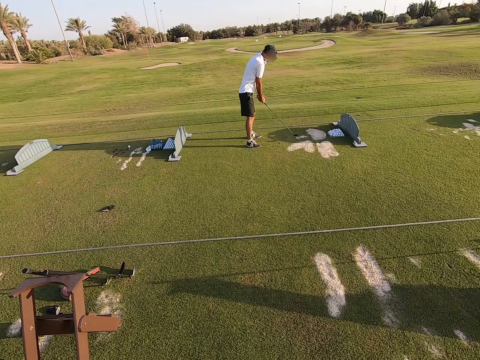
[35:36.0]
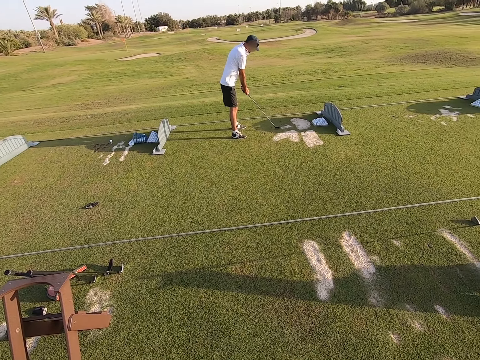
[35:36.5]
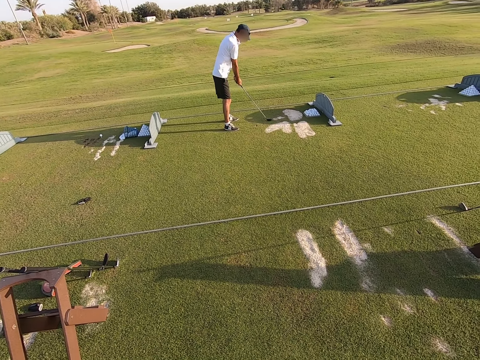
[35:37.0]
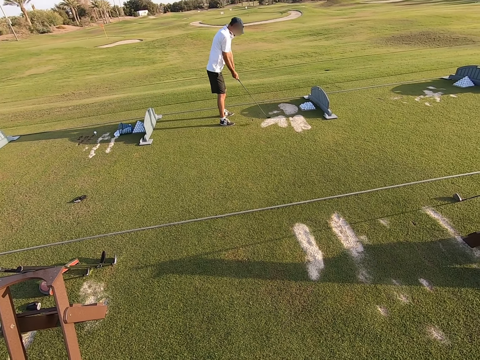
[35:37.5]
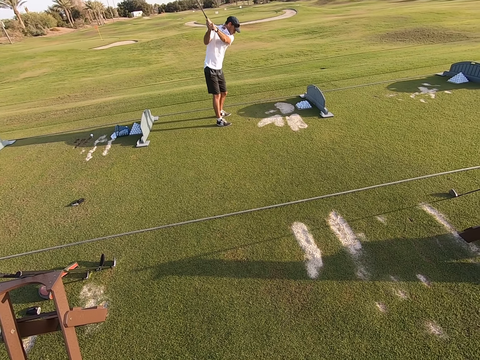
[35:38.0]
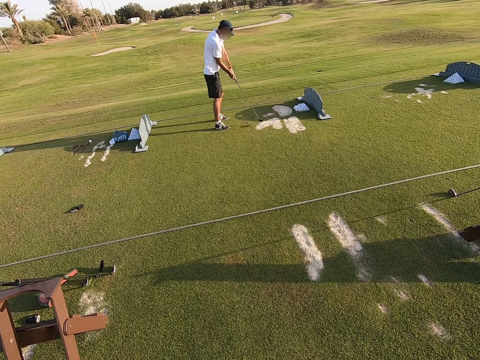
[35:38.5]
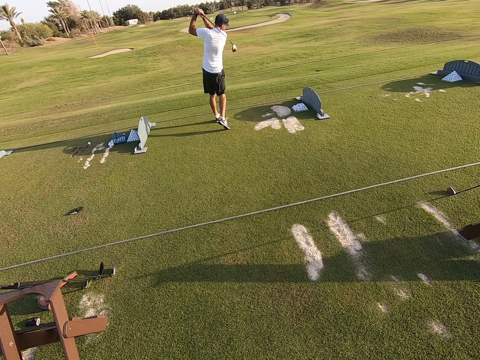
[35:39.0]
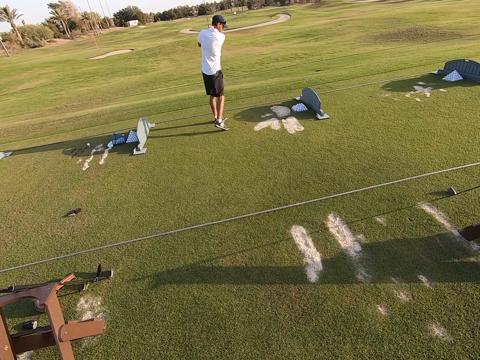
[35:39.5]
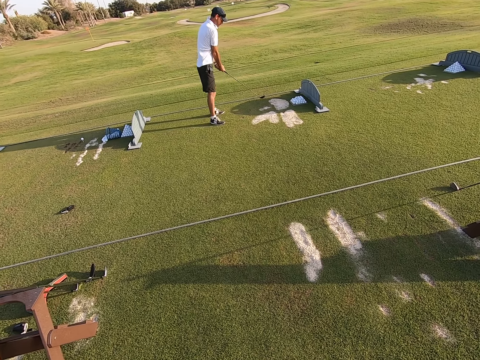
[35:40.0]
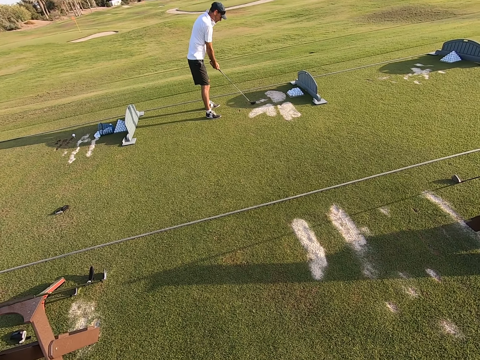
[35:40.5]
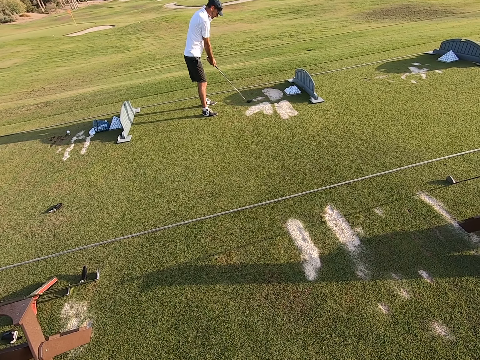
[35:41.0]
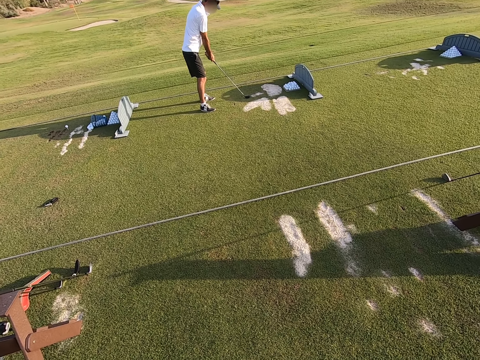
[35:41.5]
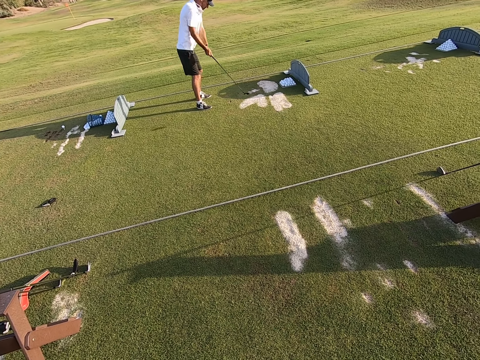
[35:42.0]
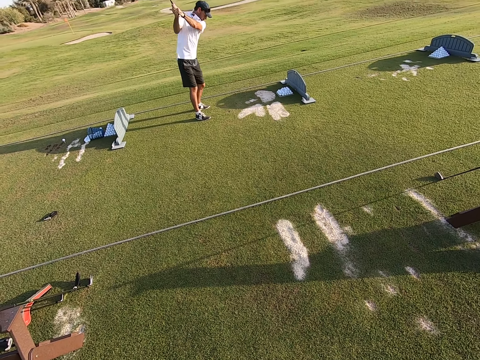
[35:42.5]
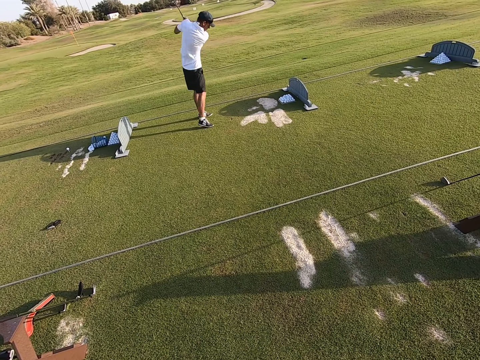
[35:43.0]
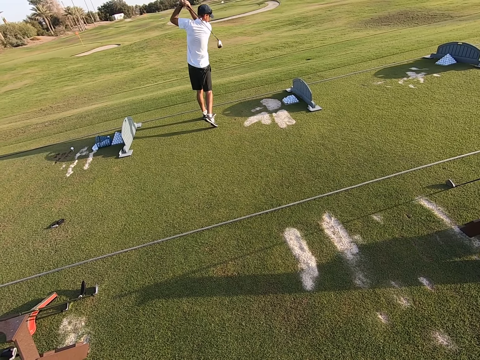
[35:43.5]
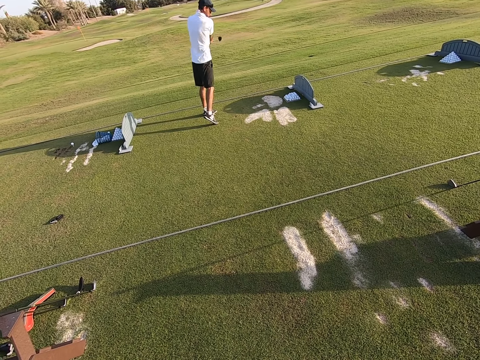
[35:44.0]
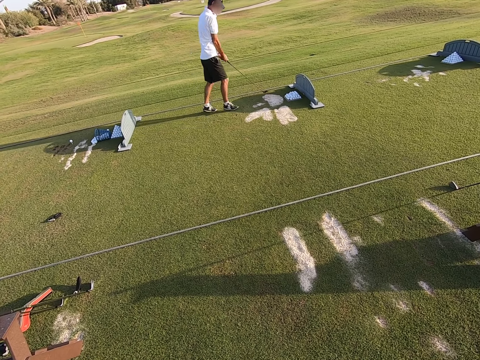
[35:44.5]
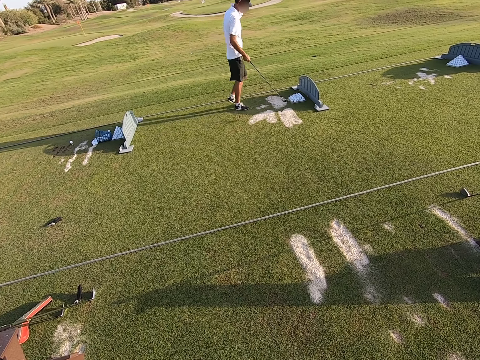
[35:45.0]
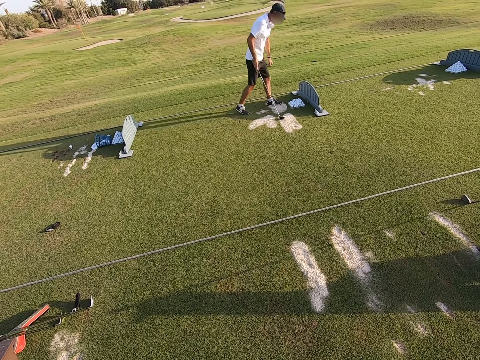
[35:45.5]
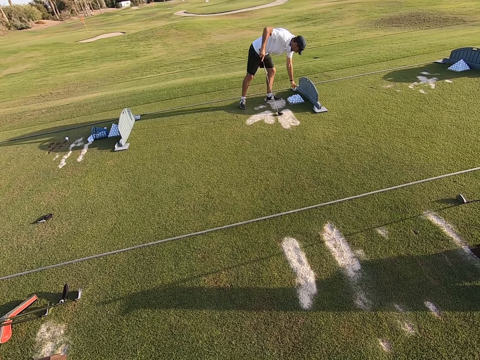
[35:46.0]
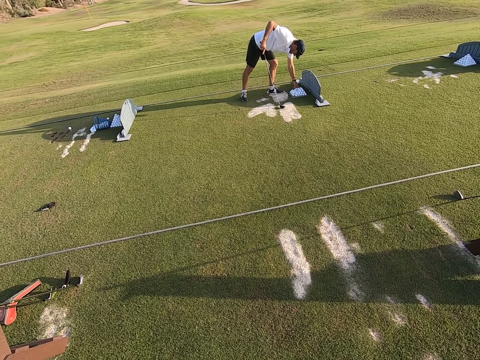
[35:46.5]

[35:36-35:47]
A person swings the body with the golf stick. The person walks around.

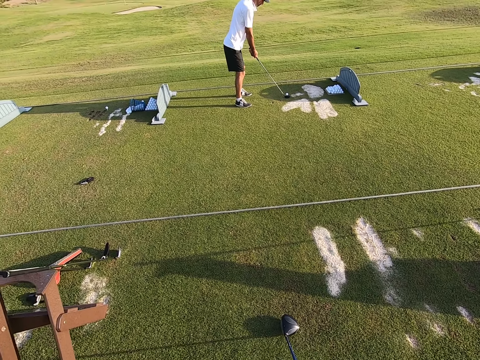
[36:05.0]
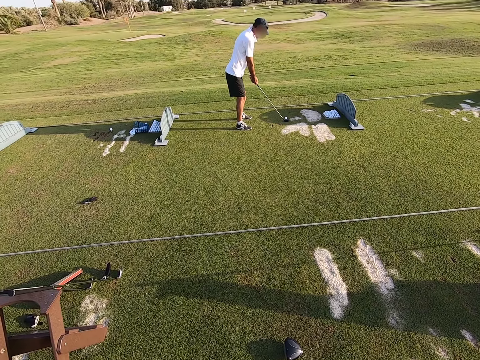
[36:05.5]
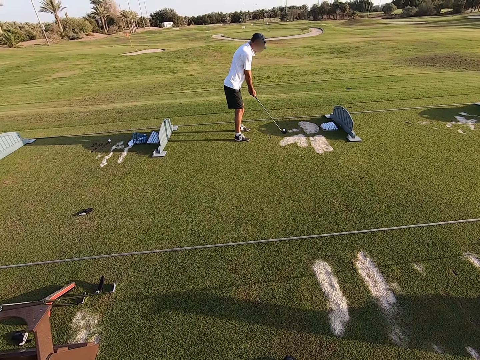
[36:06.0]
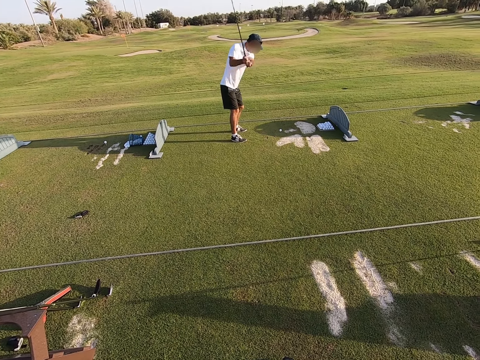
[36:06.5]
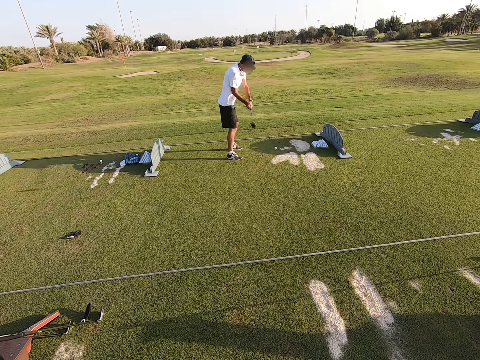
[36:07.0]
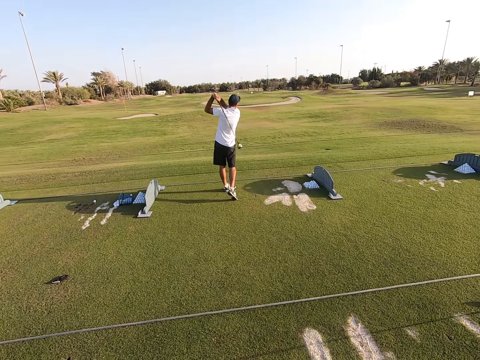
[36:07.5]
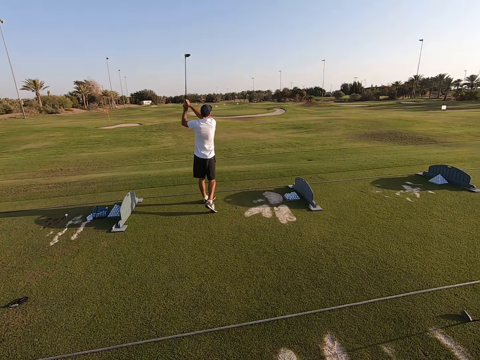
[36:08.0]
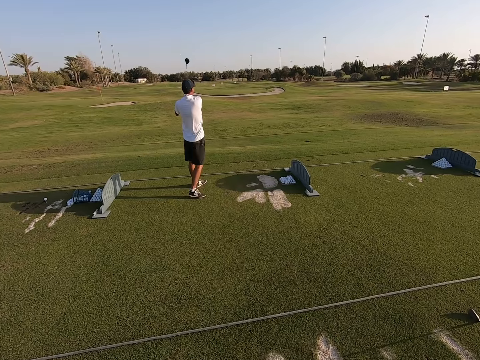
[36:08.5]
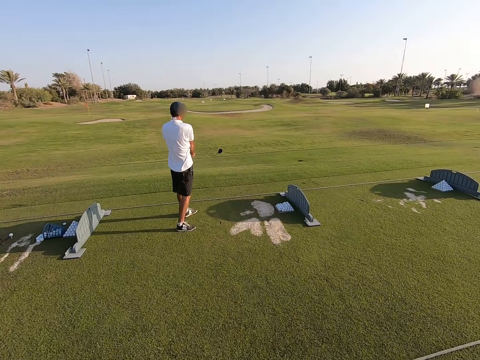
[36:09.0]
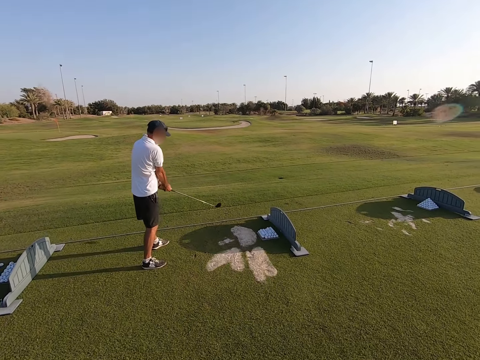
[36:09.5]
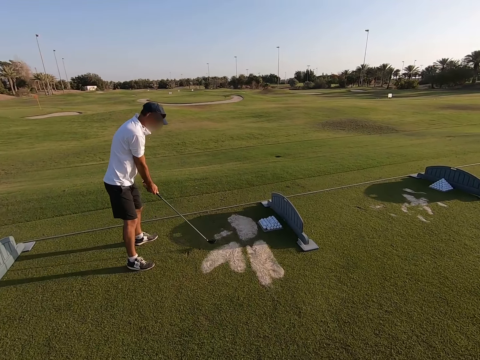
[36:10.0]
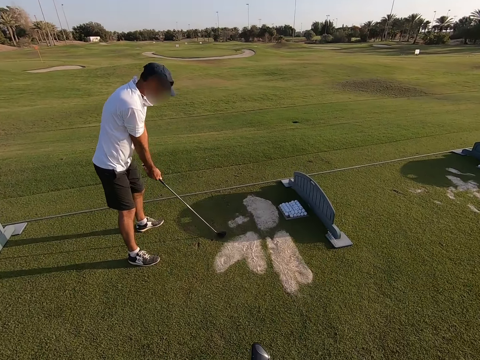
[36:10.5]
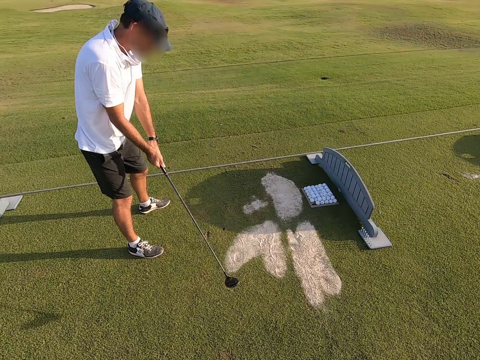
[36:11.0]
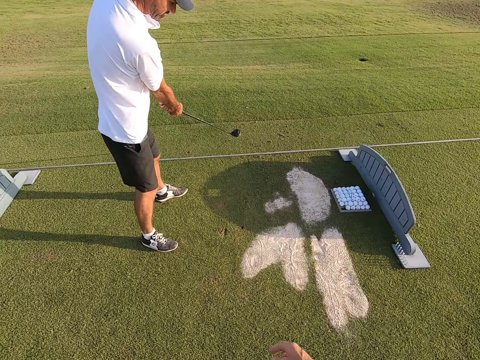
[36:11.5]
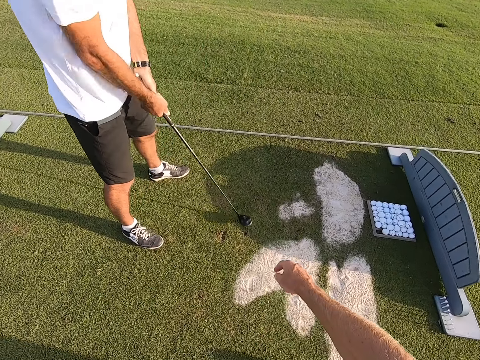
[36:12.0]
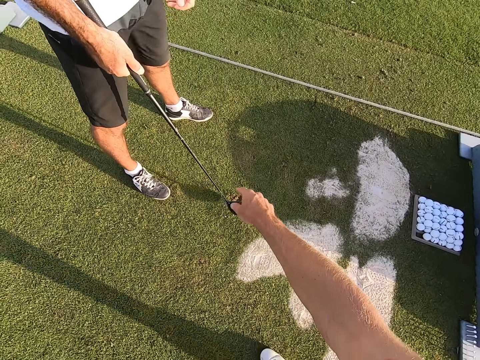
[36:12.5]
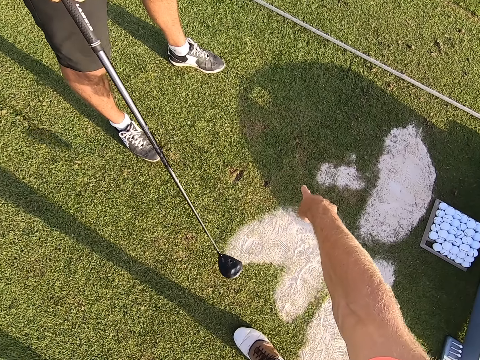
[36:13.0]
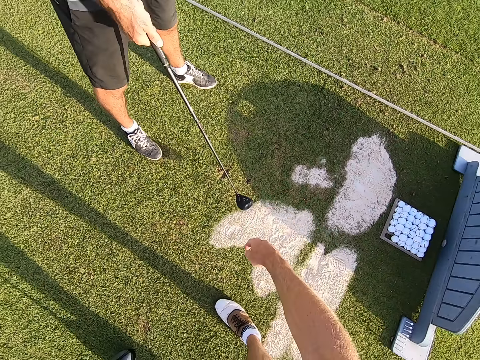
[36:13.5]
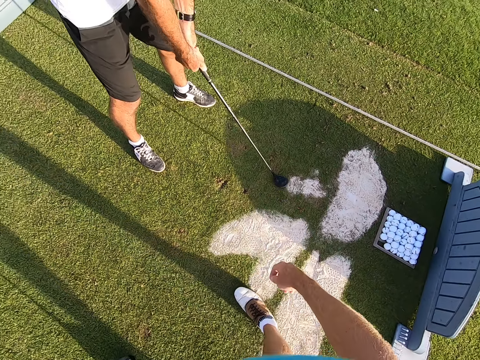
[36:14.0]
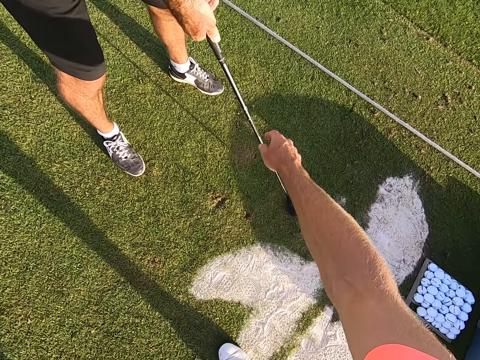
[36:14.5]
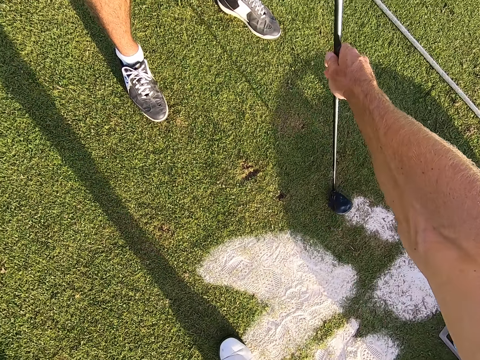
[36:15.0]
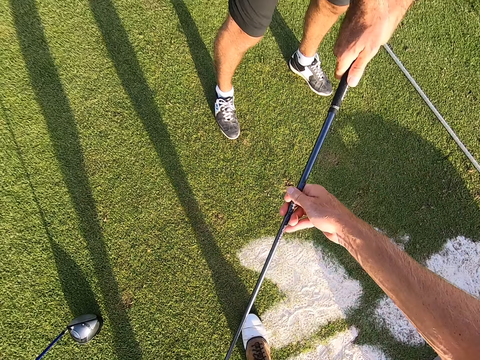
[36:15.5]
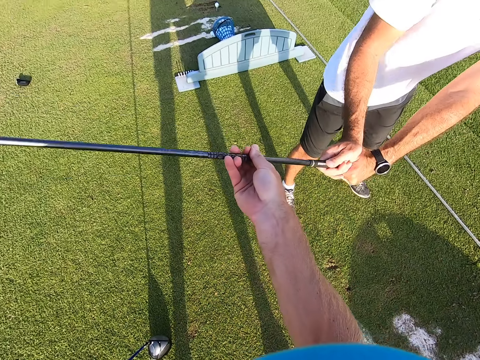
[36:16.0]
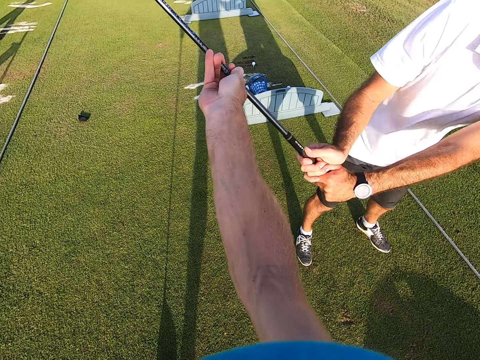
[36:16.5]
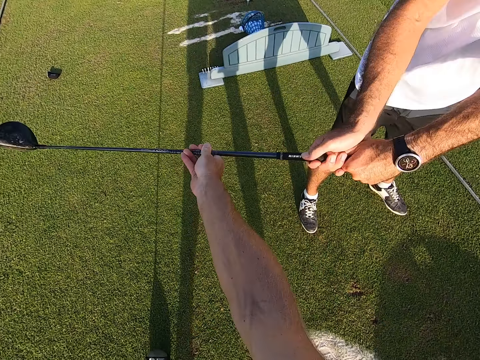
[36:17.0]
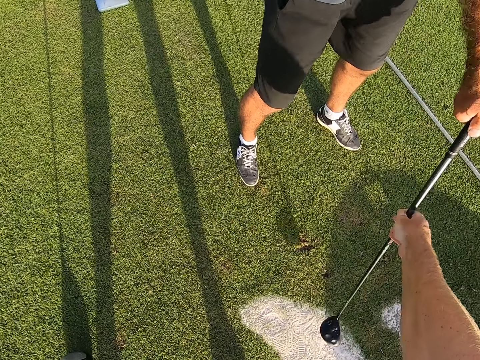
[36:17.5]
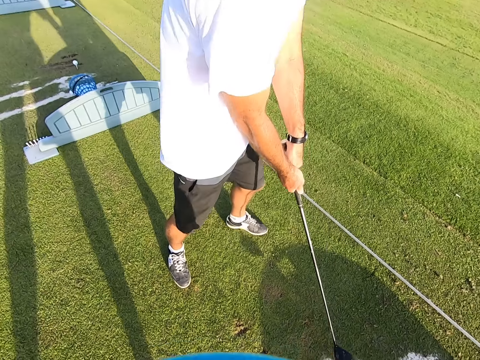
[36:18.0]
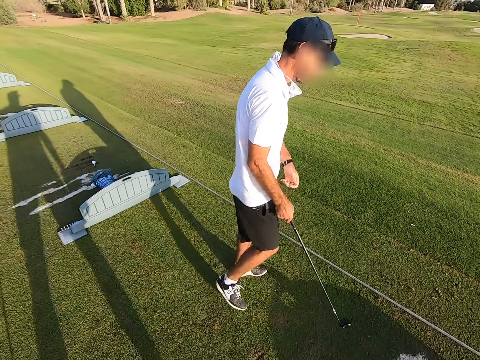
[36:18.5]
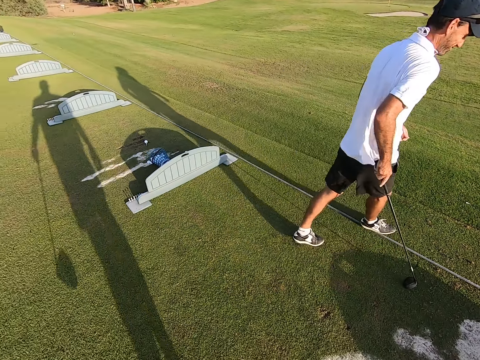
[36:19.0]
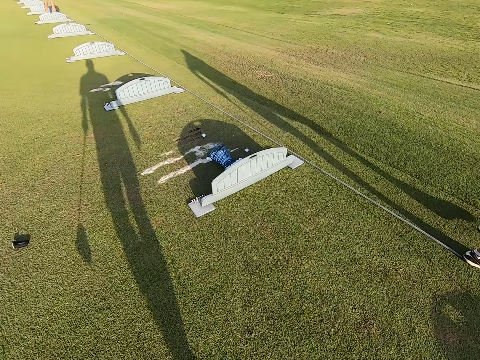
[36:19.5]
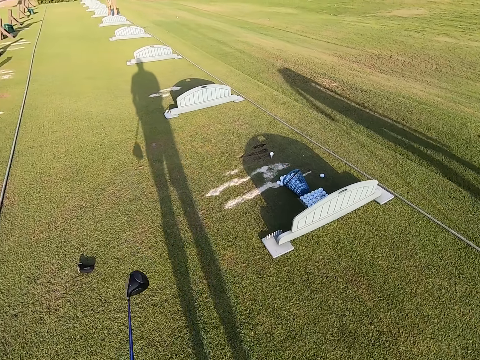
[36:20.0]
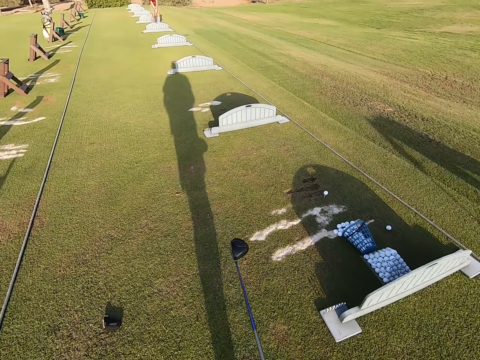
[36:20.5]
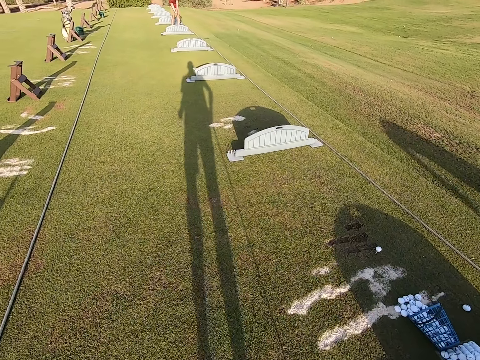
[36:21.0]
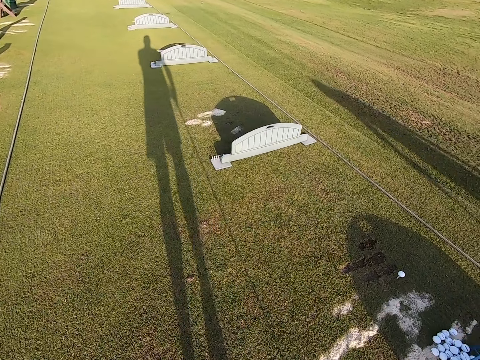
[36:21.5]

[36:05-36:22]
A person moves the golf stick and plays the game. The camera wearer walks around. They talk with hand signs to the person. They hold the golf stick. They hold the golf stick again. The person walks around. The camera wearer walks around.
